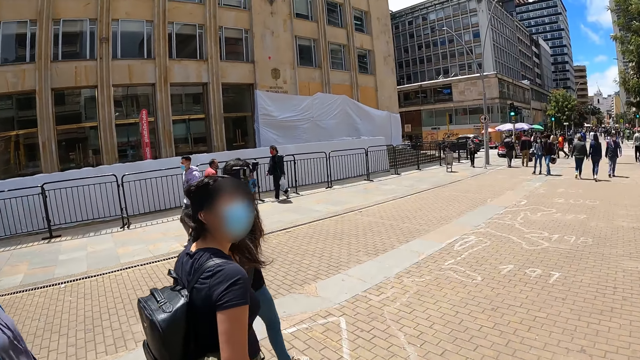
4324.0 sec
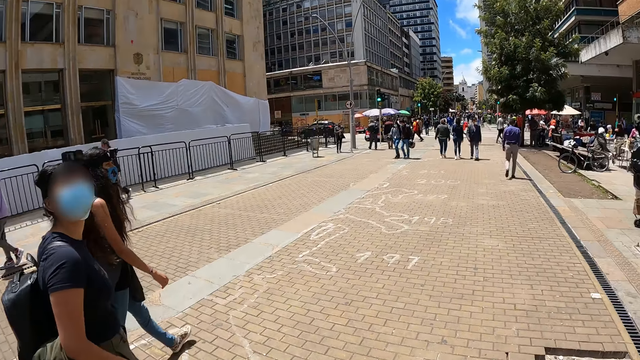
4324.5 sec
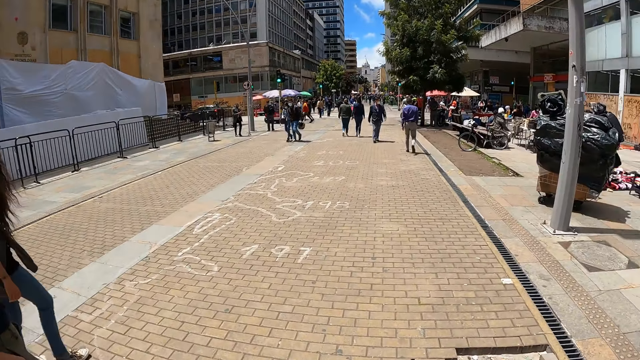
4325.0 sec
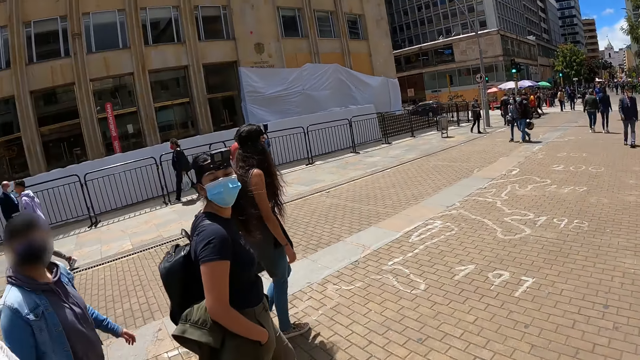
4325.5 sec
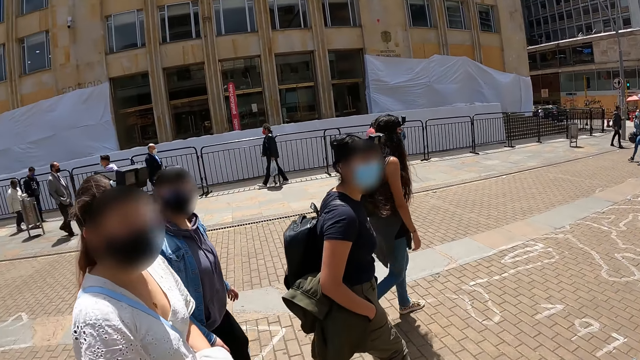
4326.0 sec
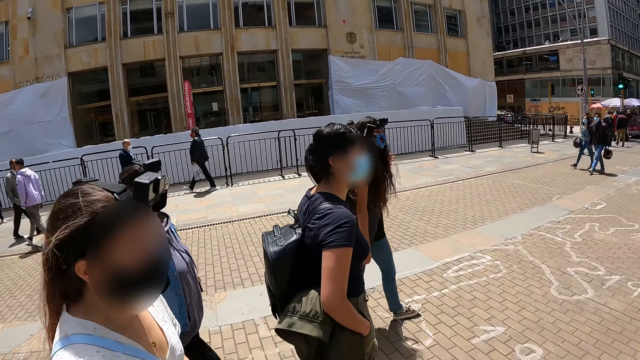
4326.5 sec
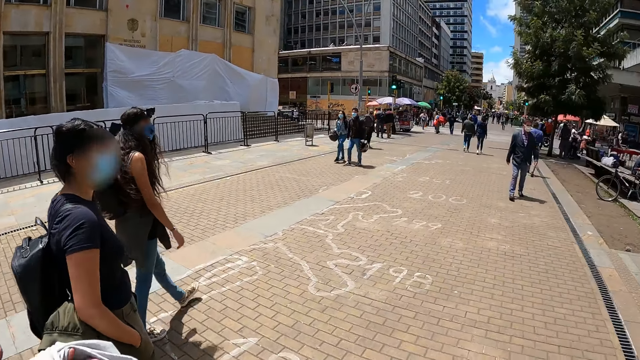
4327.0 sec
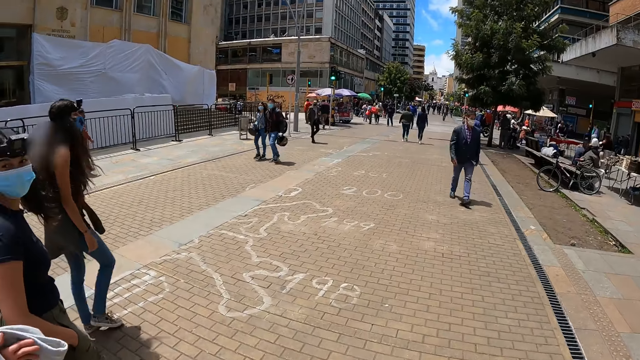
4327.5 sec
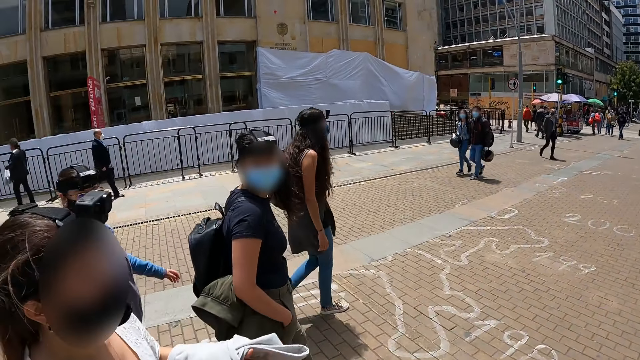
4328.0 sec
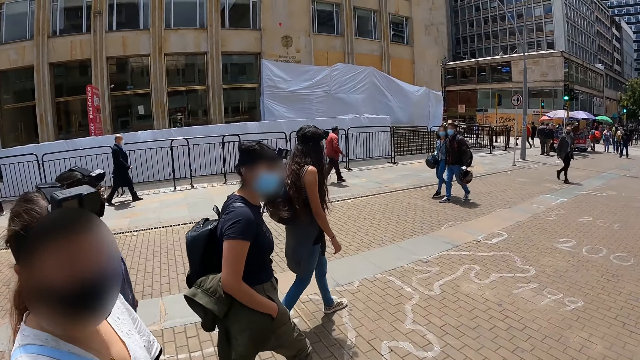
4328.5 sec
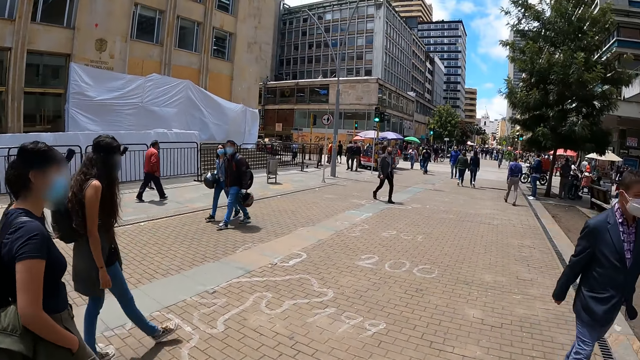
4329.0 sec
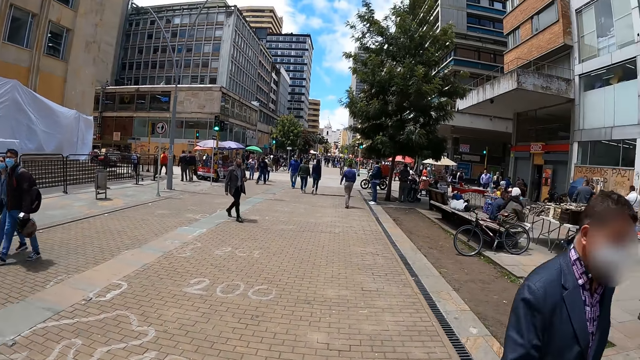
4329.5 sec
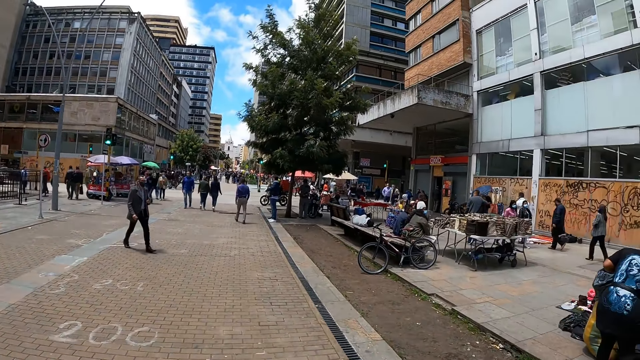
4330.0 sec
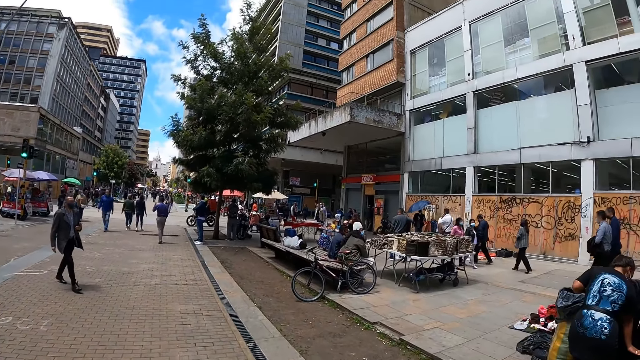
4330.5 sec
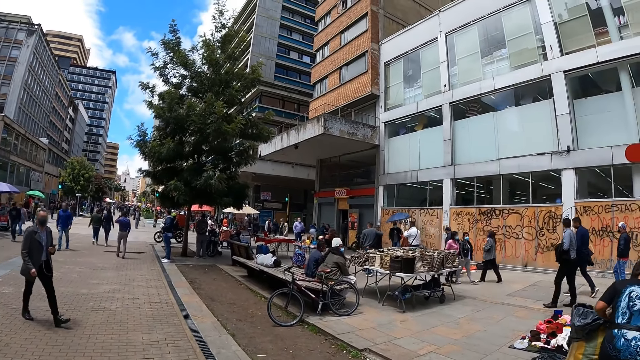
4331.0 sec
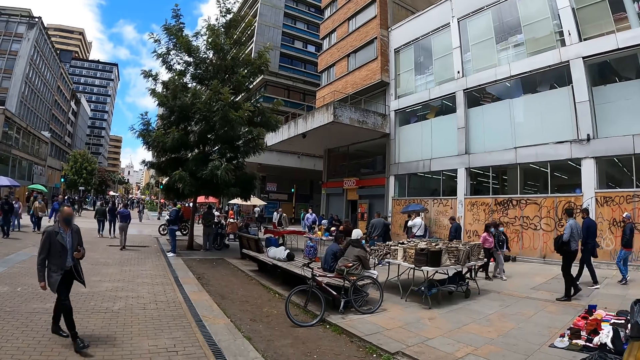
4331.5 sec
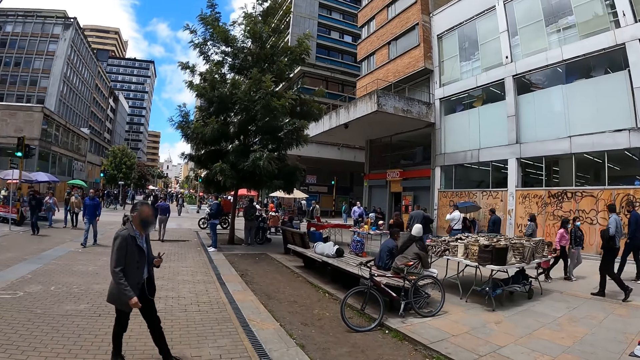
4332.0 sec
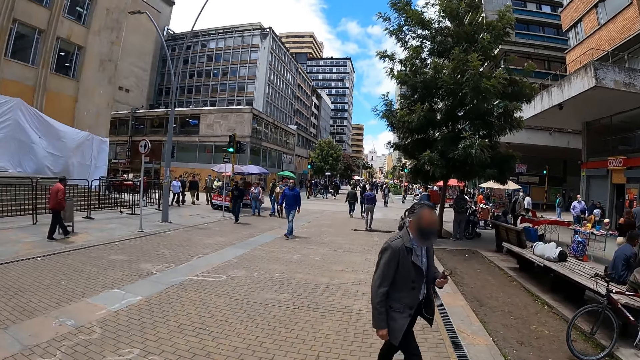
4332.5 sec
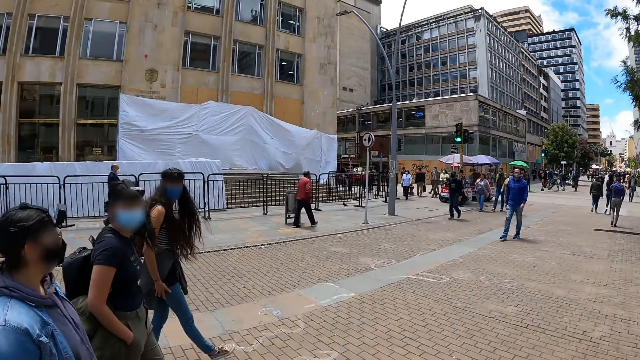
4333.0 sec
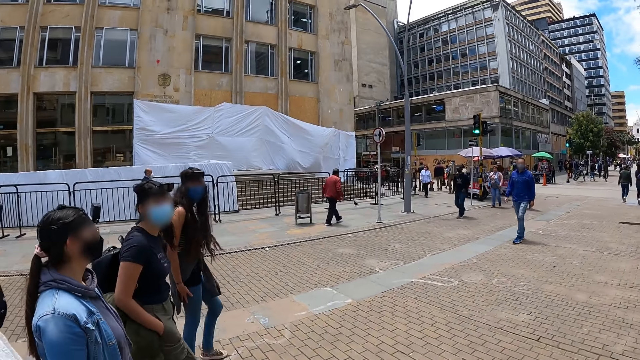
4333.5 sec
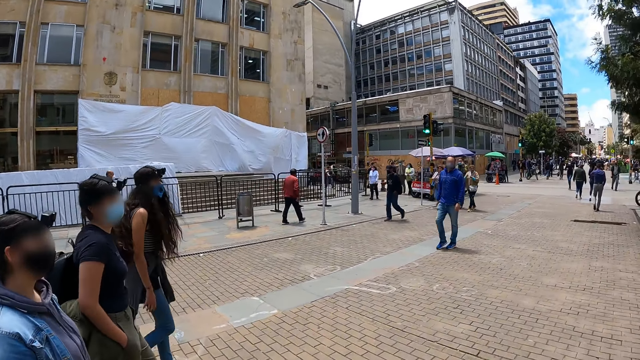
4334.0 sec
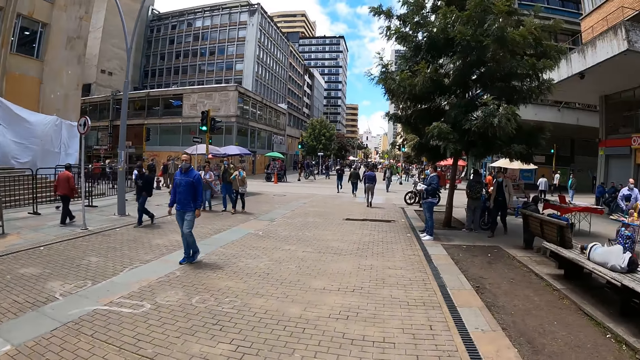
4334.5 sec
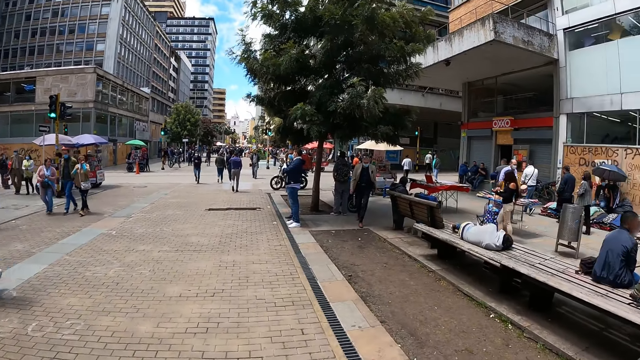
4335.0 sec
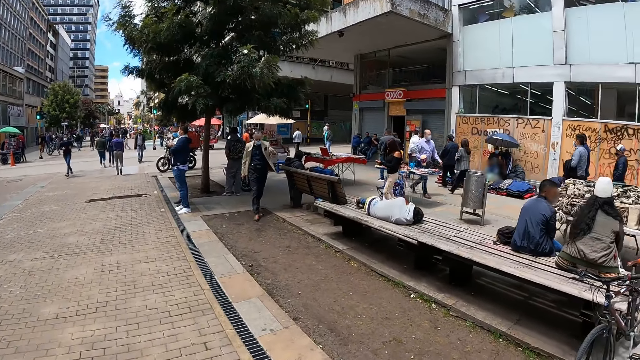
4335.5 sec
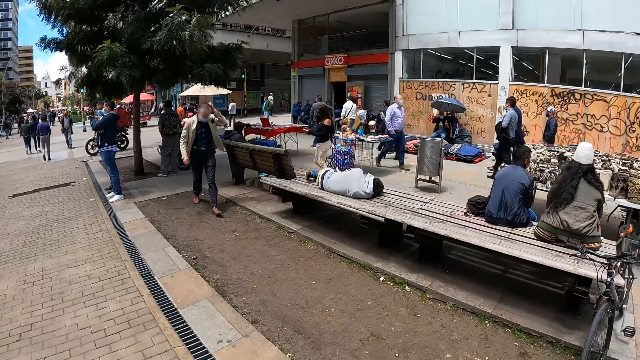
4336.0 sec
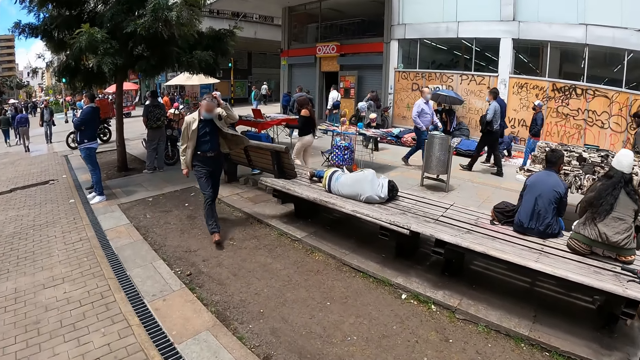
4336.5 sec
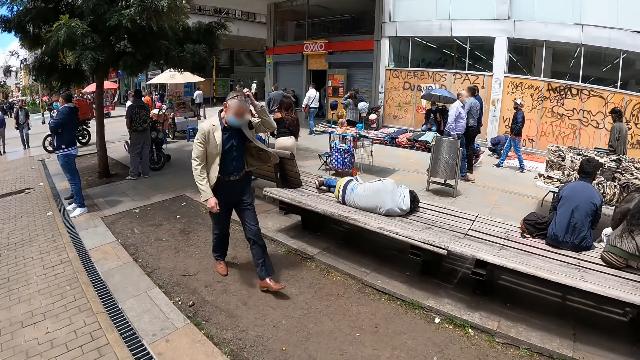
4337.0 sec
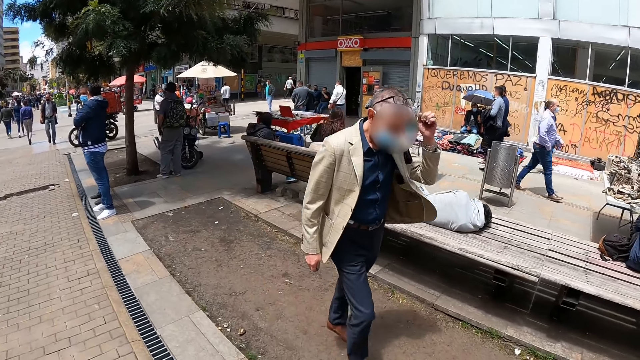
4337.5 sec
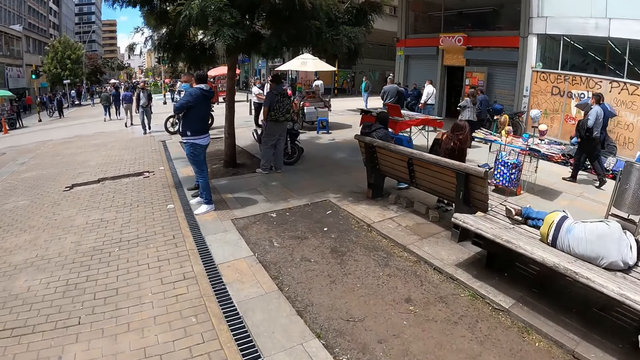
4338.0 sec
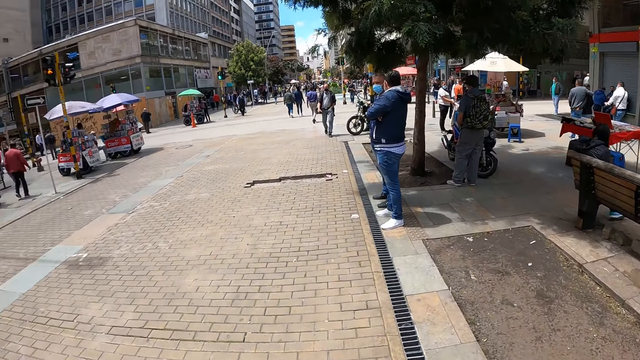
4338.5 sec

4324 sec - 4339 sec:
A woman walks along another woman. A third woman walks around a fourth woman. The camera wearer turns around. The fourth woman walks along.

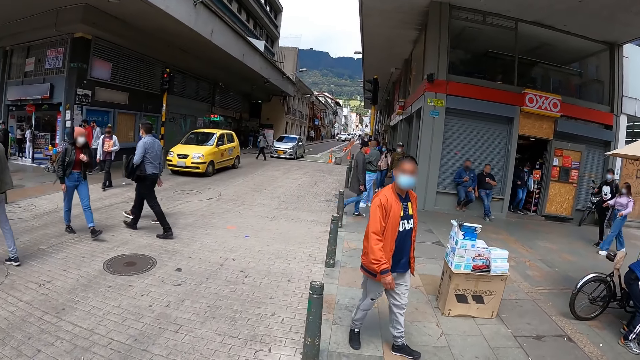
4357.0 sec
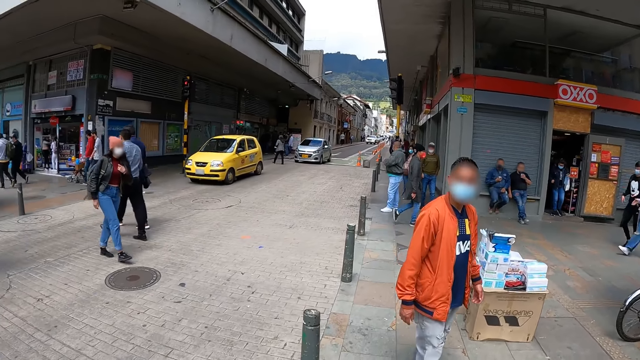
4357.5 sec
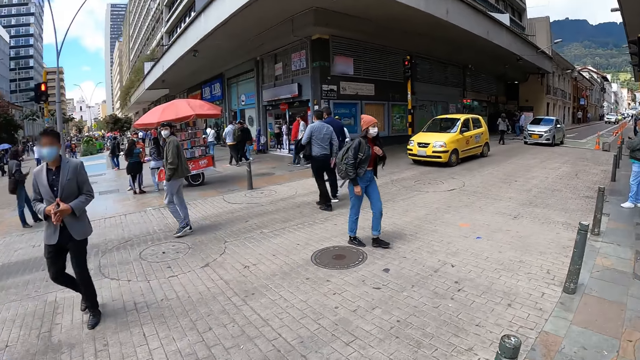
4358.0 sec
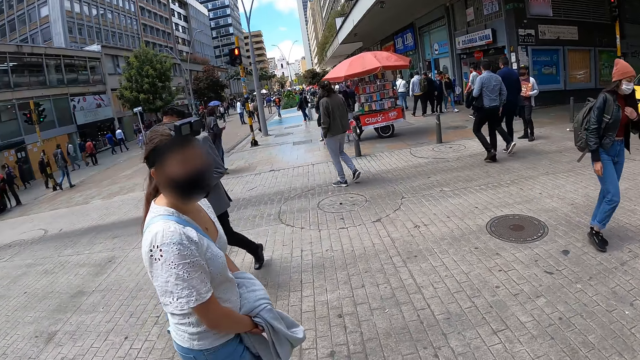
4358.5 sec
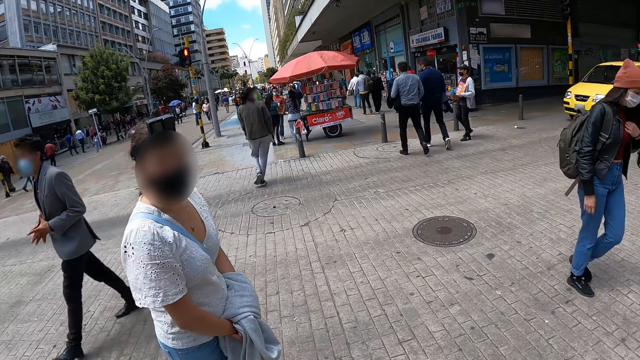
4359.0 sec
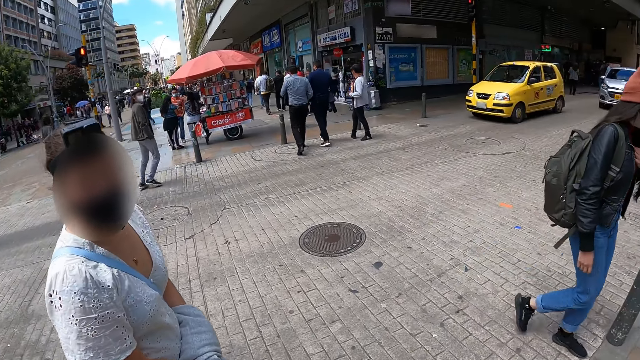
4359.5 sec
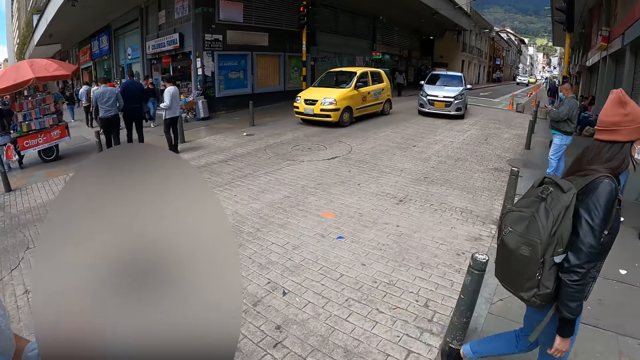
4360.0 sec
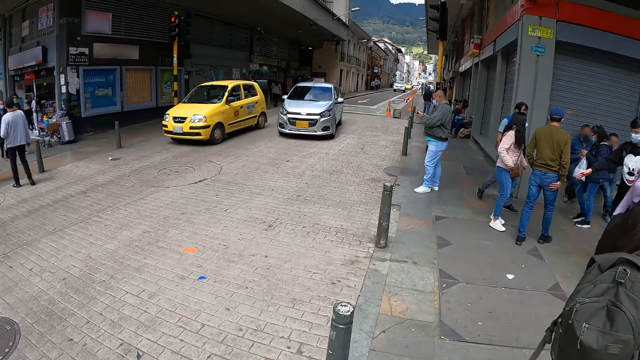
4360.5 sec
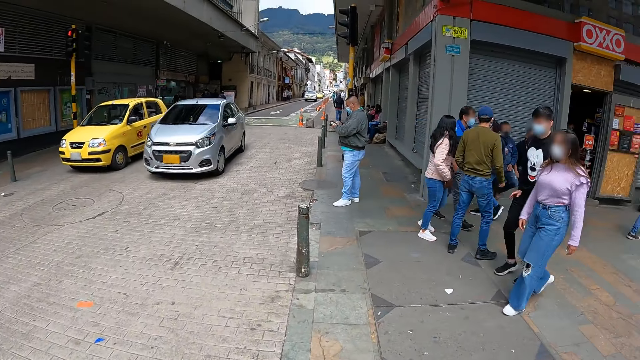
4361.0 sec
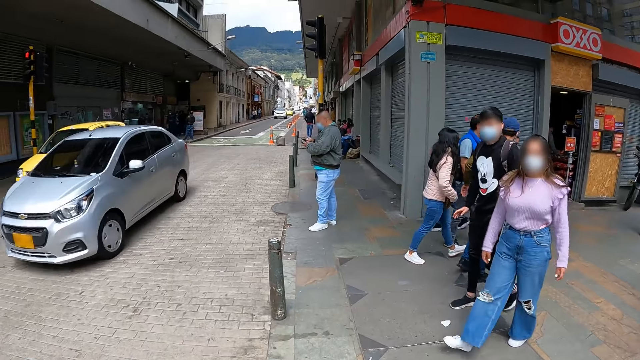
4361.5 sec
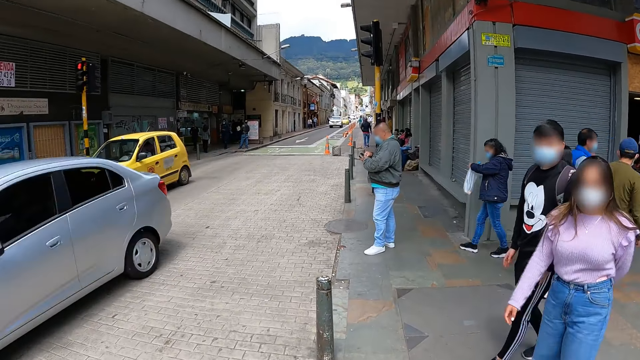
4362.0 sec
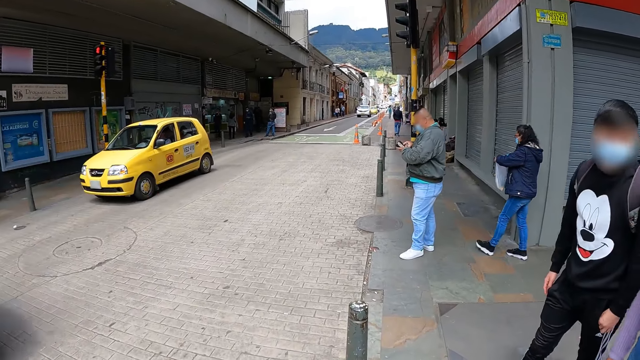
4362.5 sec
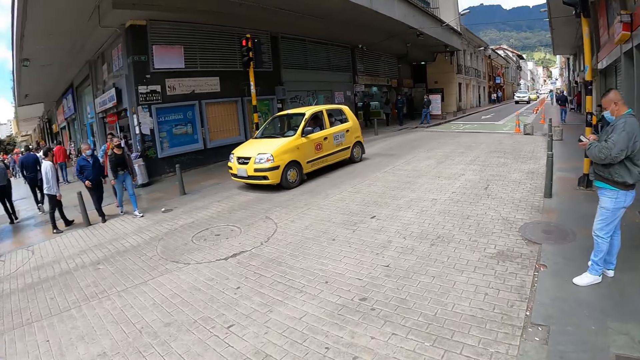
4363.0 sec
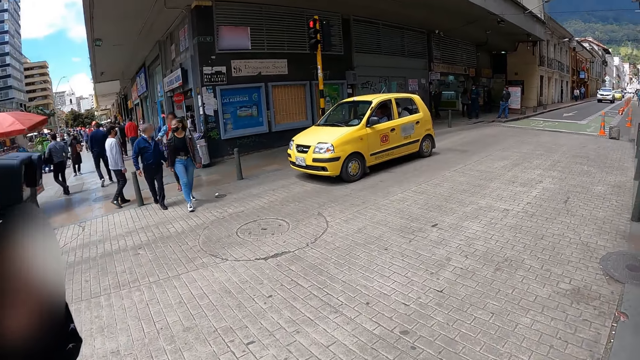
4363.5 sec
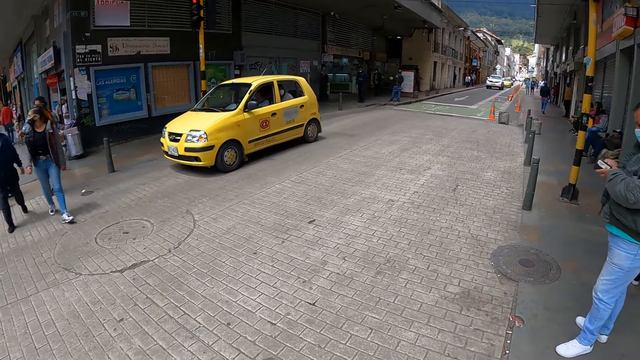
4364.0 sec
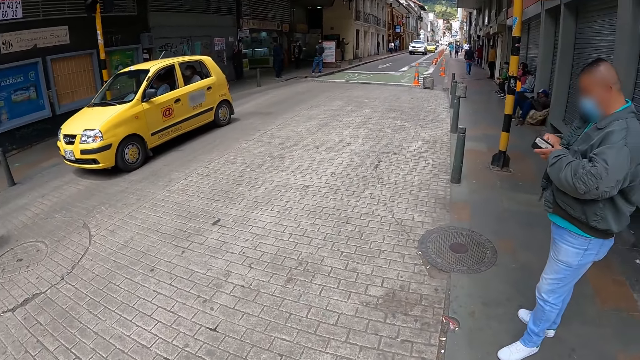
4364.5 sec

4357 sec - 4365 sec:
A woman looks at the camera wearer. The camera wearer looks at the woman. The woman walks in an open area. The camera wearer walks in the open area.
